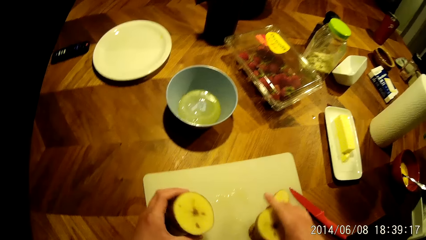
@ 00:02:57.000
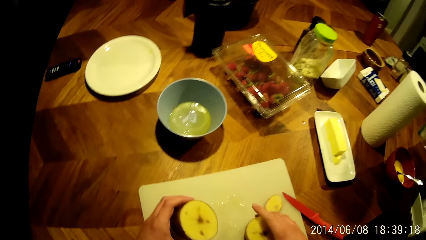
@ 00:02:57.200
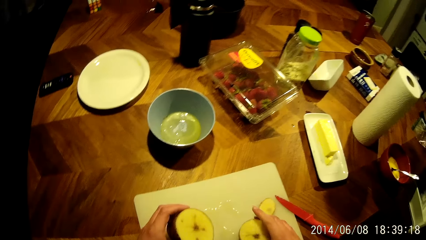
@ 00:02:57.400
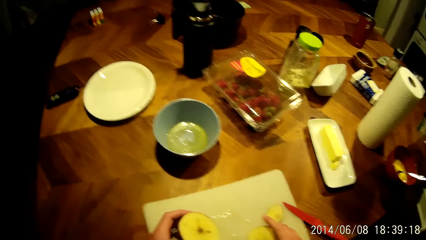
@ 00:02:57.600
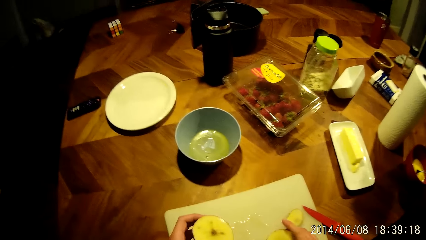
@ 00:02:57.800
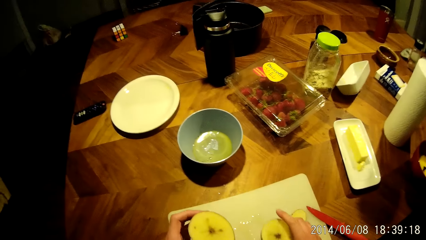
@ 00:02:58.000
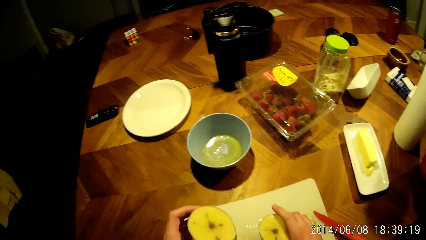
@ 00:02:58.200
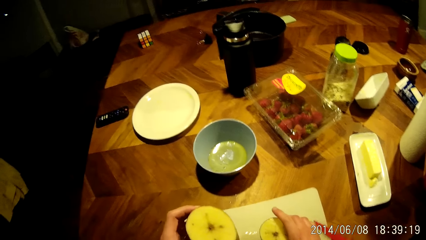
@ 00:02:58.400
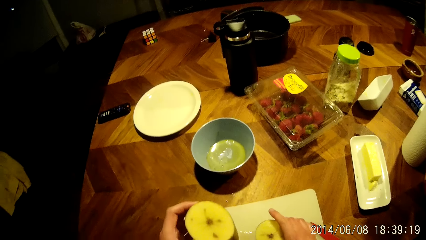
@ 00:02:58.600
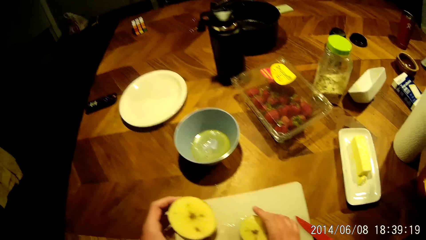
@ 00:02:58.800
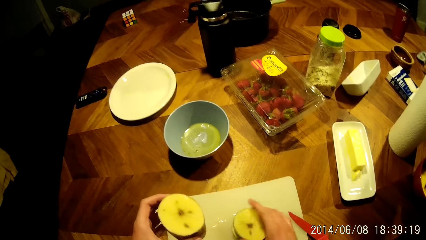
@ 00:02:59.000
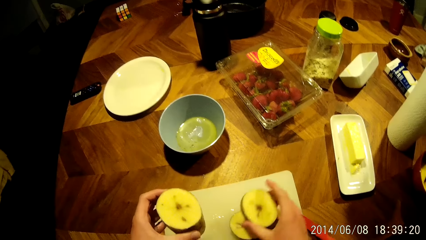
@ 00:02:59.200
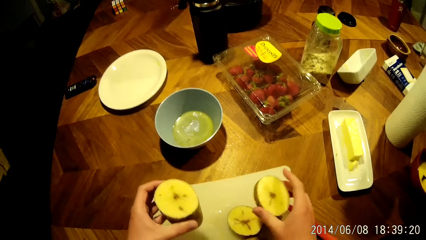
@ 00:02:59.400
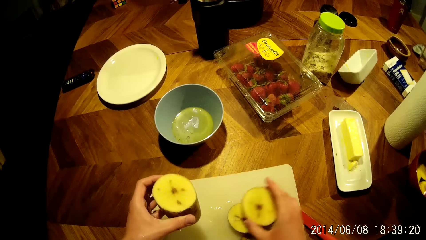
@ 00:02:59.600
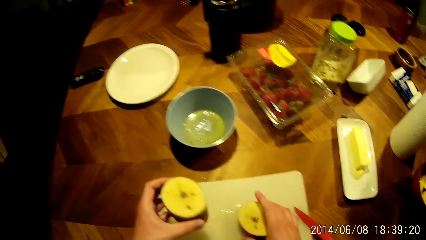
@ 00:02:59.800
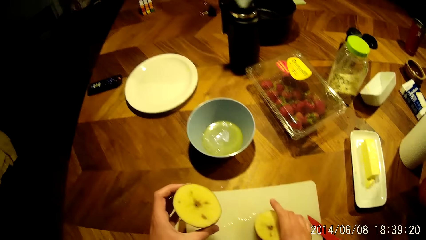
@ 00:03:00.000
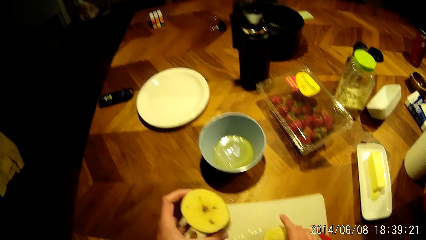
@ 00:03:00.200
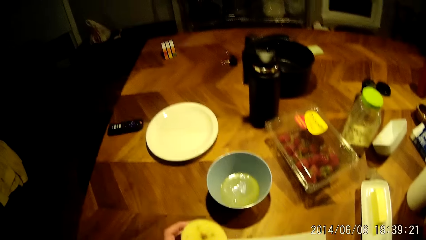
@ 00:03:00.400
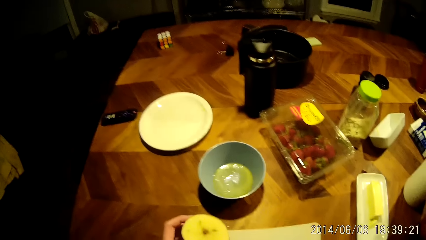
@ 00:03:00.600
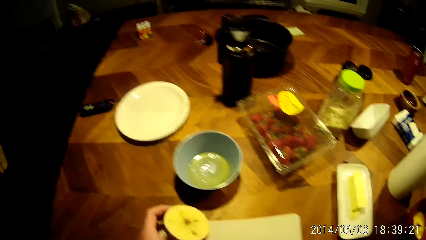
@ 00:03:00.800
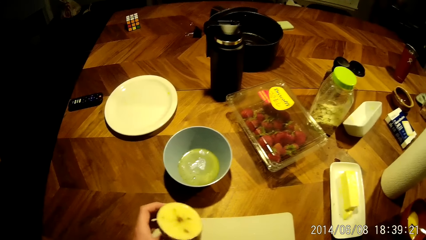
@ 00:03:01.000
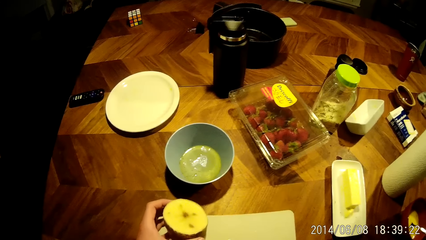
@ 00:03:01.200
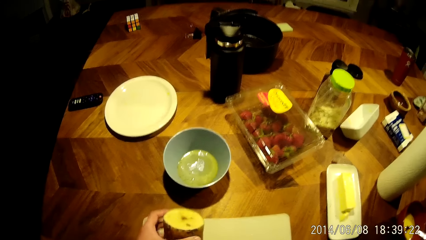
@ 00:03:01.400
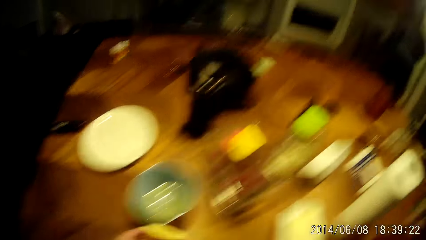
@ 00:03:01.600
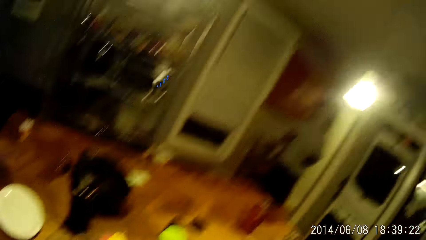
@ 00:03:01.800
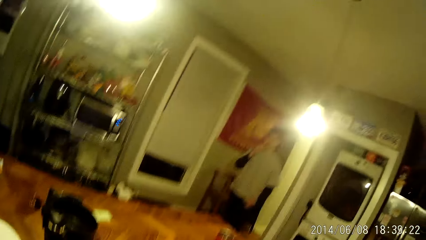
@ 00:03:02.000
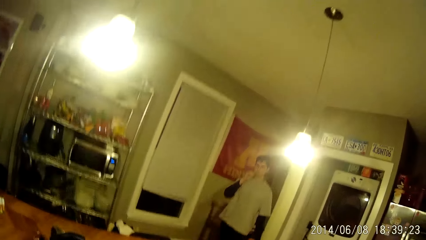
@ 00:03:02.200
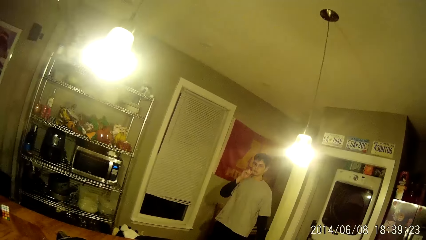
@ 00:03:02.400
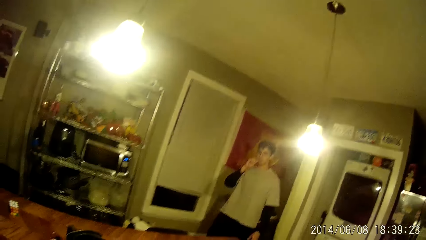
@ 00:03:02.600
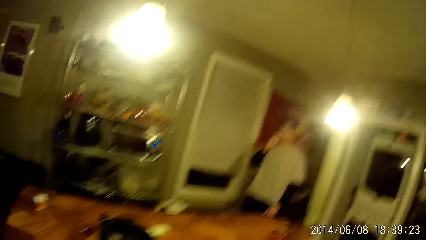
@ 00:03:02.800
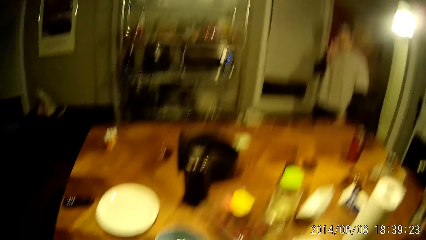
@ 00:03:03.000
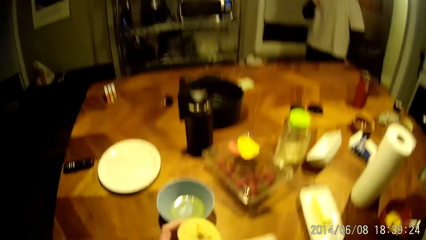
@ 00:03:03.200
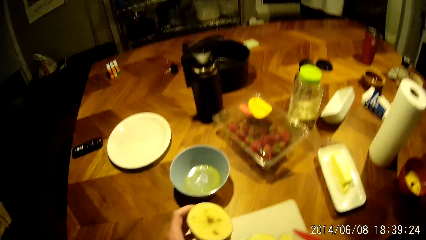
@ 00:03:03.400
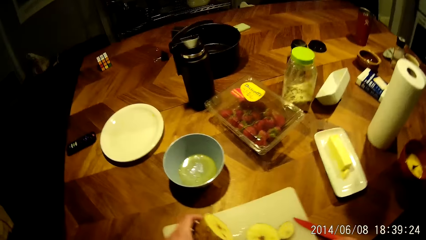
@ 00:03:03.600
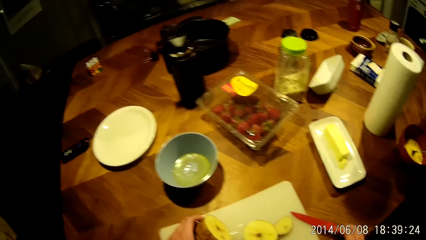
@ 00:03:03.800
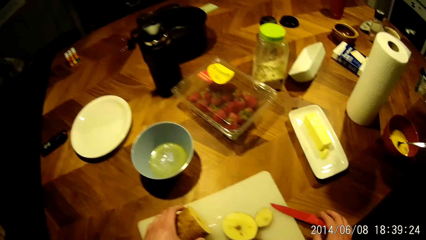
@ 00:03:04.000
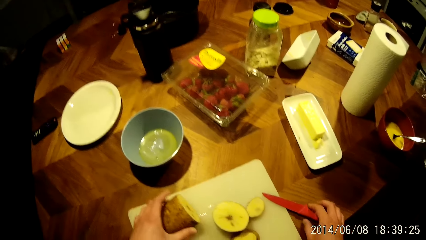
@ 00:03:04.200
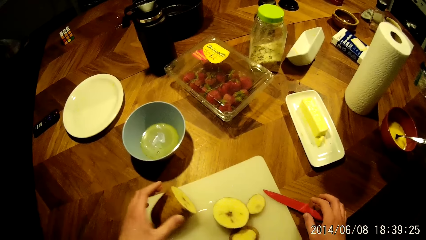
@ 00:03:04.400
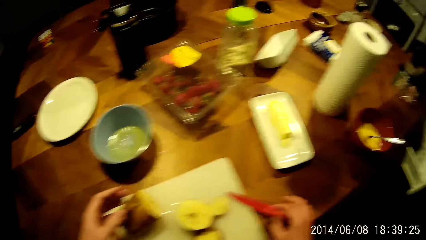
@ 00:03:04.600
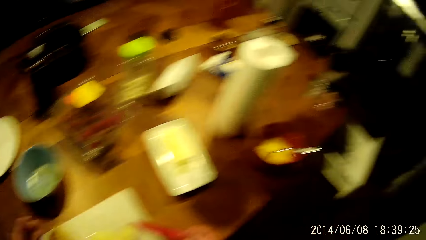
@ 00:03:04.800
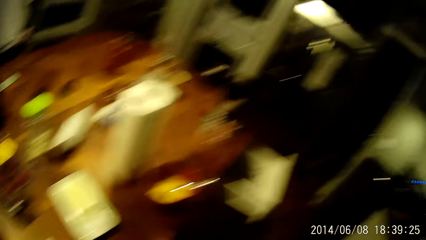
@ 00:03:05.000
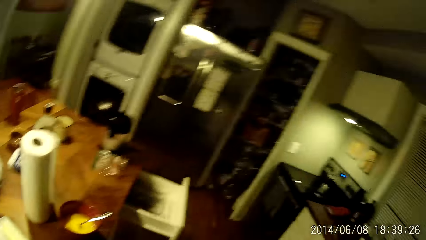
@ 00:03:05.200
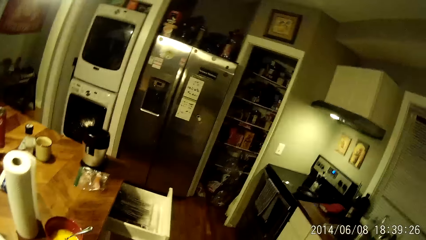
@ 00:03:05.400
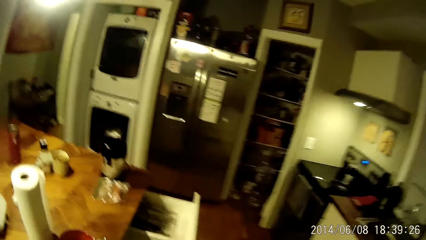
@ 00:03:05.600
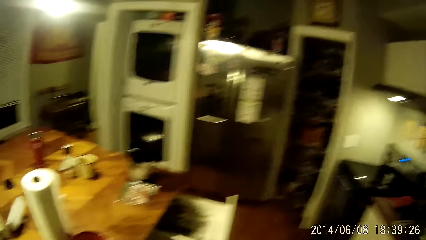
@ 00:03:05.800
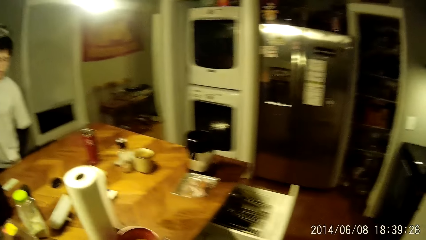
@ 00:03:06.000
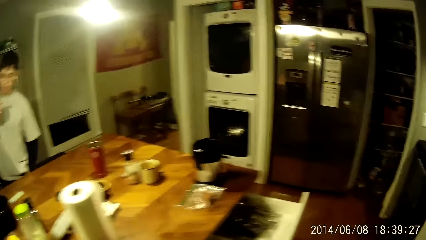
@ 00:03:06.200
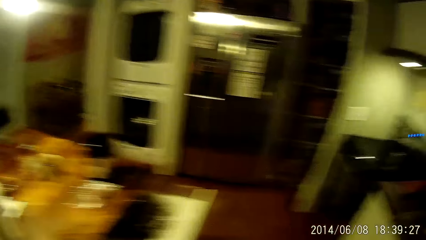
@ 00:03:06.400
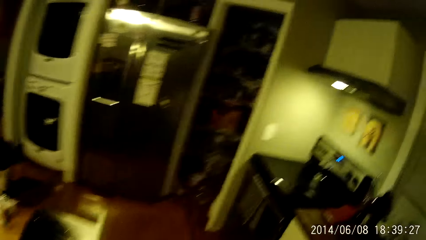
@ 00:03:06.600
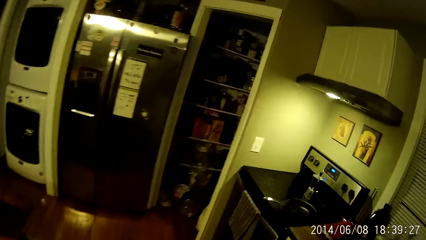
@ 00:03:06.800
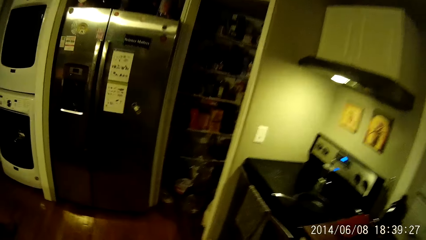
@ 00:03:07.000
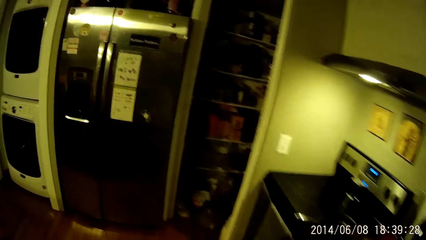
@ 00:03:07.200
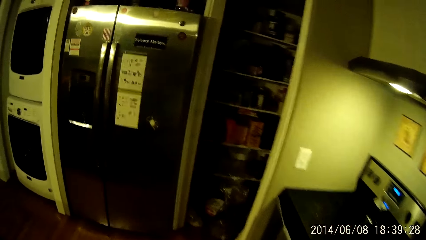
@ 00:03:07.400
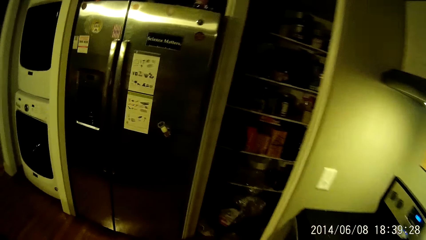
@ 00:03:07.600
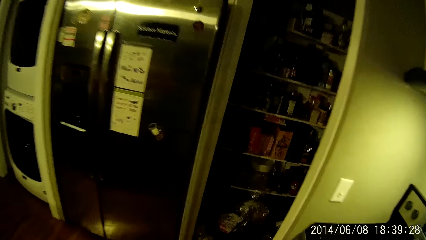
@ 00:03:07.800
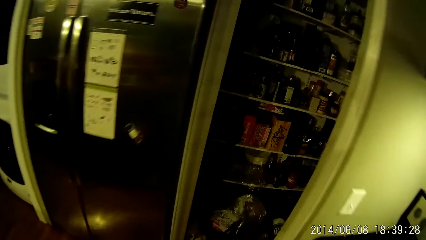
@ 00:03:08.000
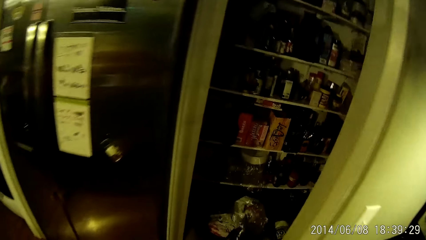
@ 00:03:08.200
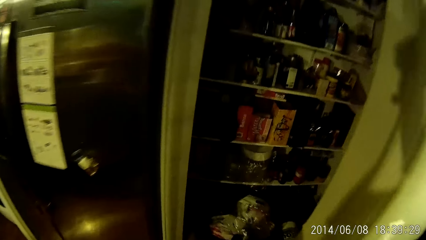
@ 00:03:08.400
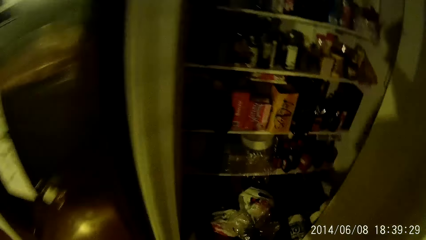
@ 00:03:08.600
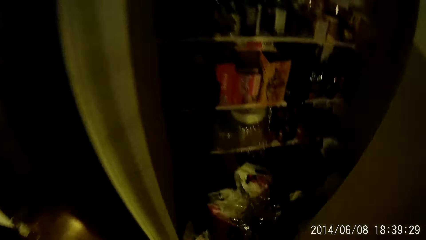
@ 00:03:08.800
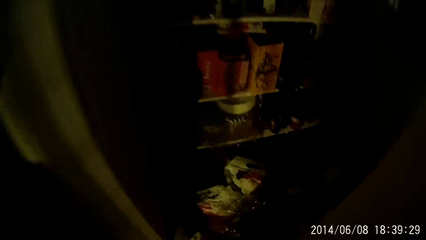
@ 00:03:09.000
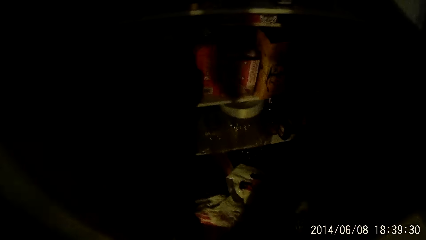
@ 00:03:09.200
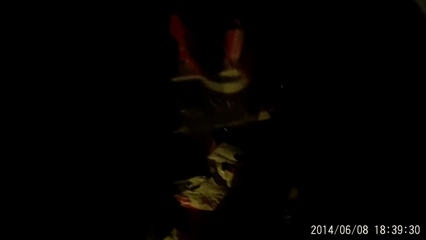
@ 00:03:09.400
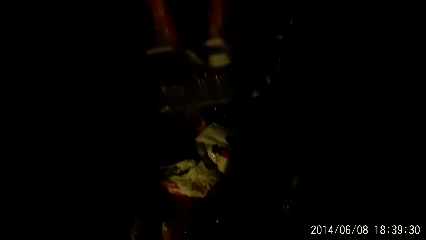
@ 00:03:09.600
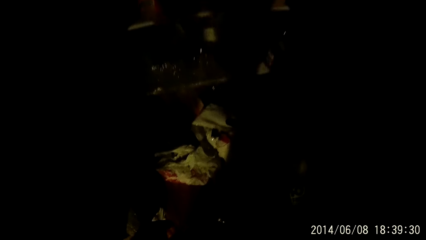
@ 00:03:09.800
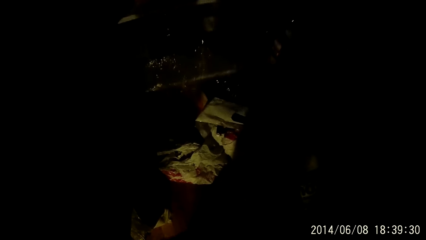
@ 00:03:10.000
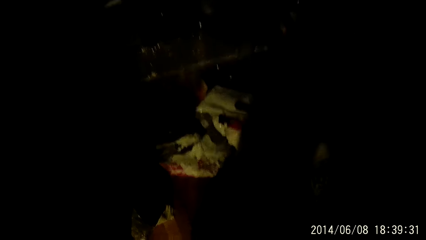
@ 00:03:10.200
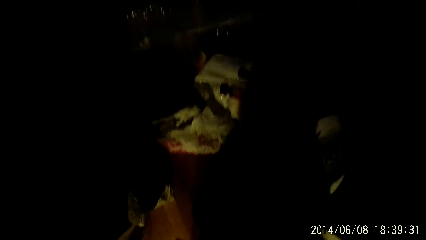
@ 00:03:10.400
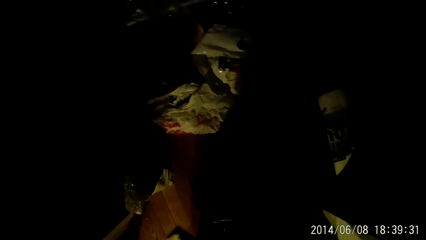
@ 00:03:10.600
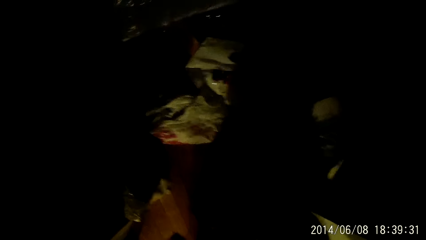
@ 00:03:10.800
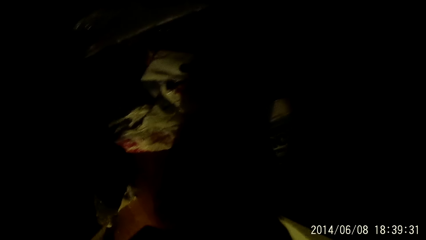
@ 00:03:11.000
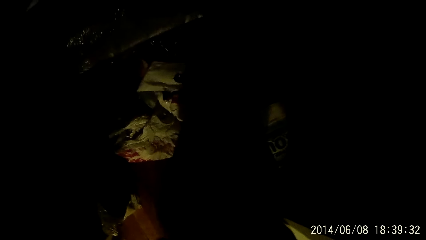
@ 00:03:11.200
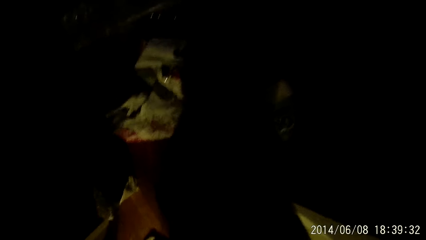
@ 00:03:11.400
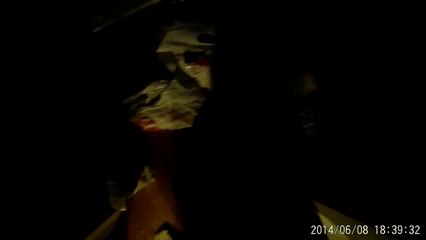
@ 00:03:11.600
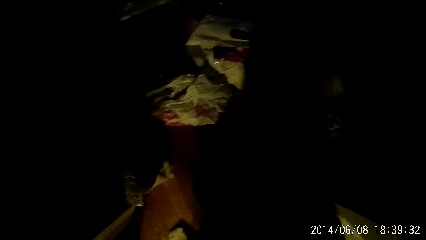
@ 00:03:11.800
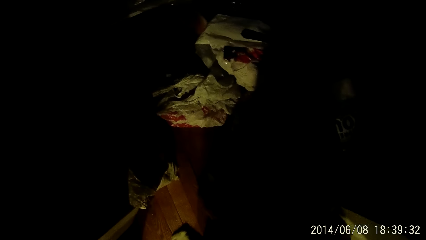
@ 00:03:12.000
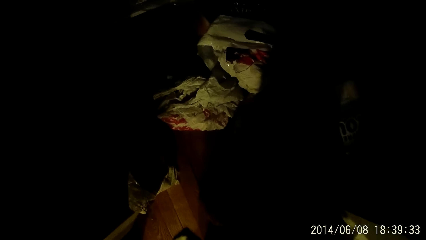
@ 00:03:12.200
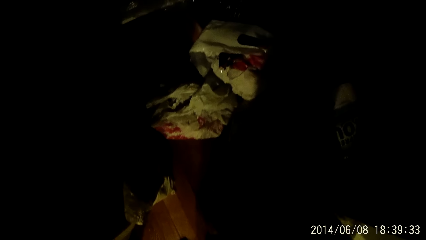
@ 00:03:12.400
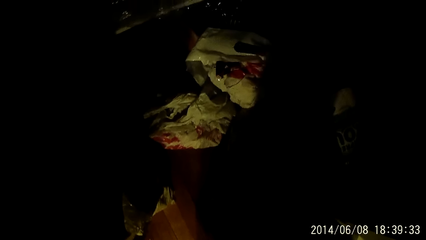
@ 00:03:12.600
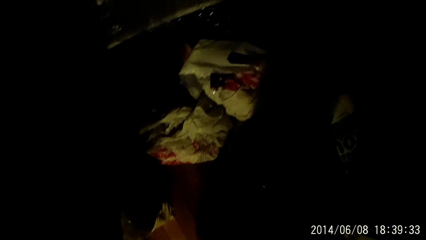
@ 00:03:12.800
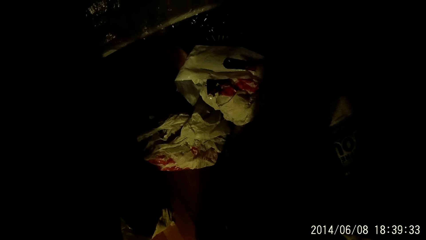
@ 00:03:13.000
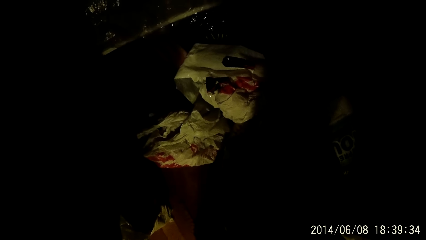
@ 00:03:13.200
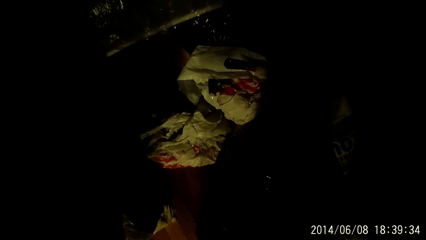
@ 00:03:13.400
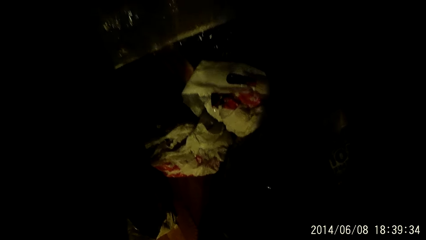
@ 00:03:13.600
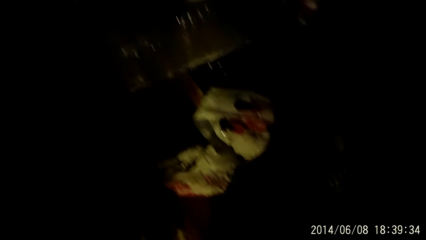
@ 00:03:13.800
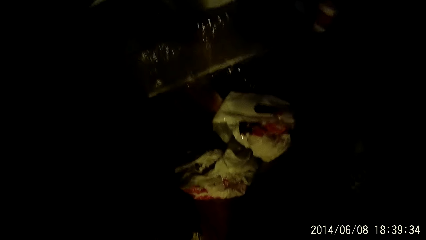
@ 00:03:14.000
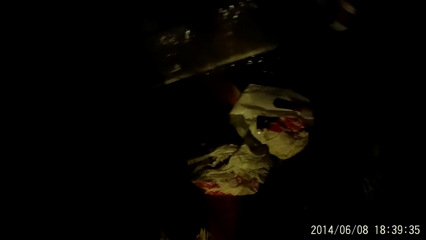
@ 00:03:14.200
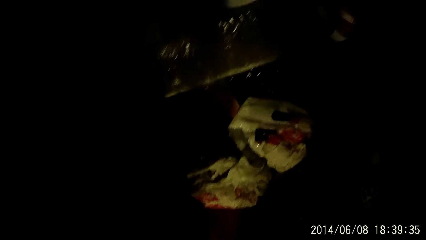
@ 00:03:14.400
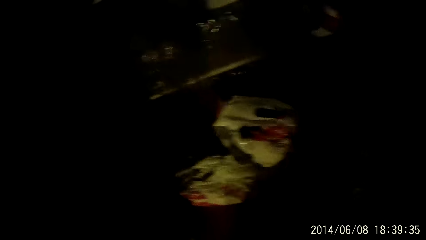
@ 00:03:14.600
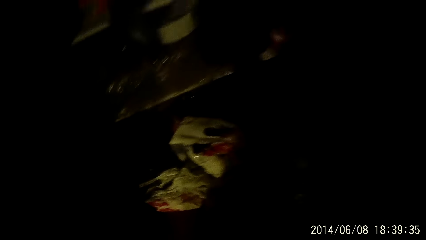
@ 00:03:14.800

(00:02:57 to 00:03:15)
The camera wearer takes something. The boy walks into the kitchen. The camera wearer looks around the house. He walks around the kitchen. He picks a tuber of potato from the ground with his right hand. He does something.
